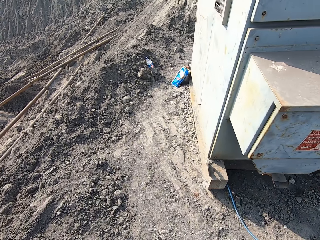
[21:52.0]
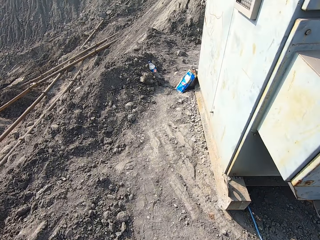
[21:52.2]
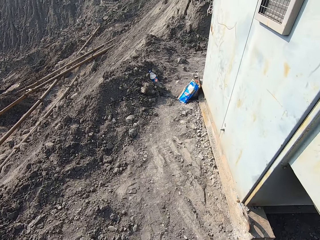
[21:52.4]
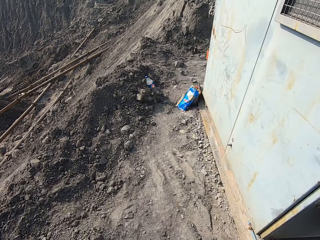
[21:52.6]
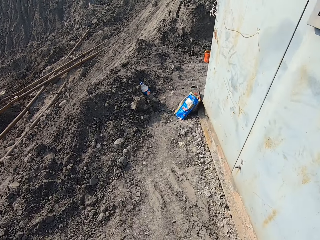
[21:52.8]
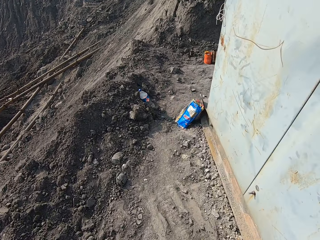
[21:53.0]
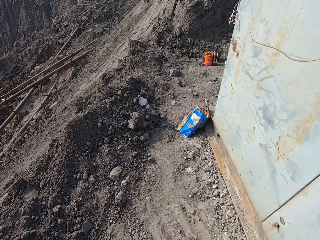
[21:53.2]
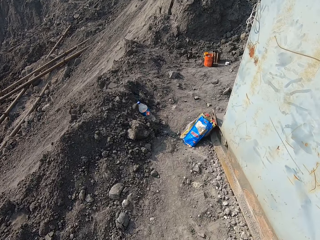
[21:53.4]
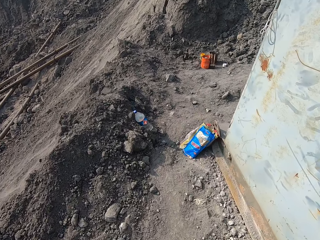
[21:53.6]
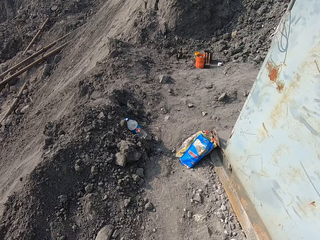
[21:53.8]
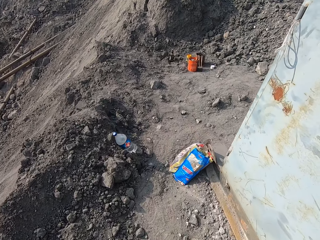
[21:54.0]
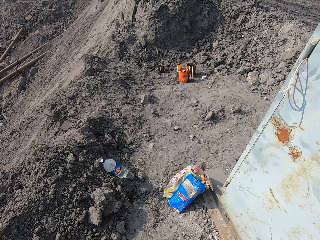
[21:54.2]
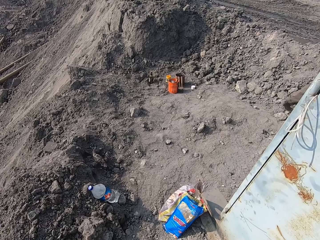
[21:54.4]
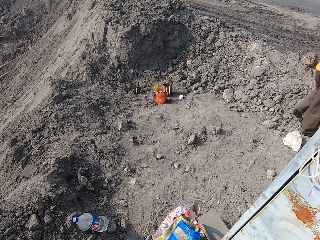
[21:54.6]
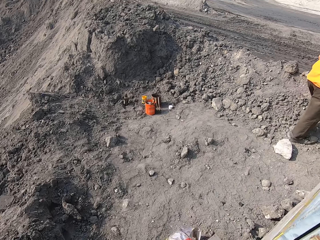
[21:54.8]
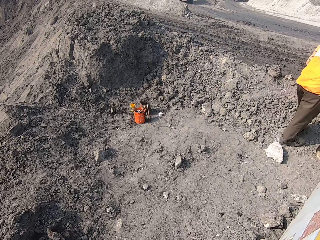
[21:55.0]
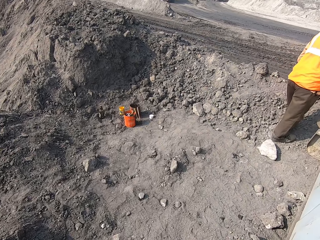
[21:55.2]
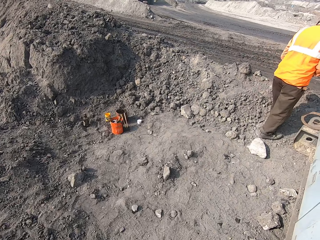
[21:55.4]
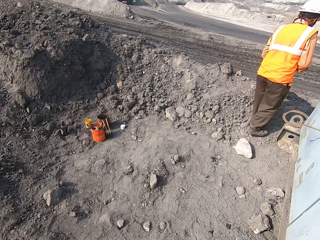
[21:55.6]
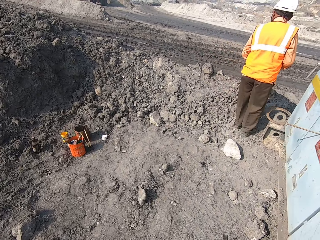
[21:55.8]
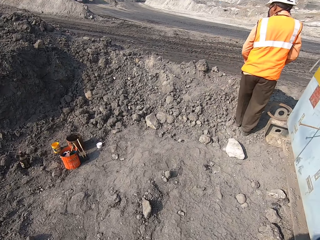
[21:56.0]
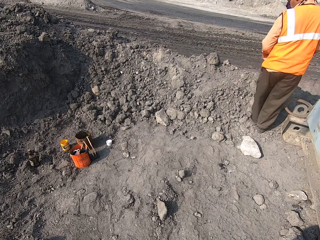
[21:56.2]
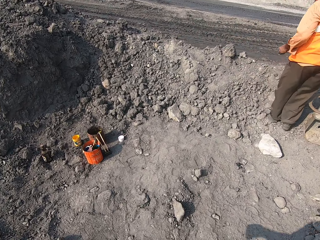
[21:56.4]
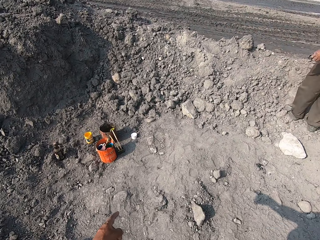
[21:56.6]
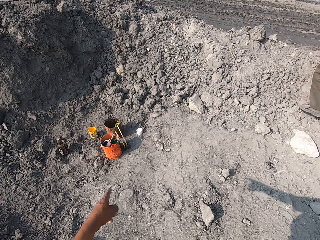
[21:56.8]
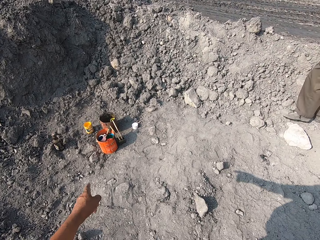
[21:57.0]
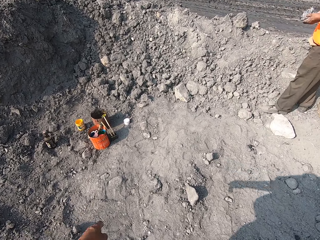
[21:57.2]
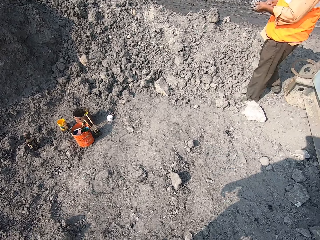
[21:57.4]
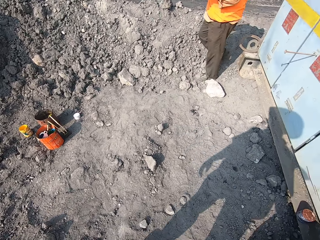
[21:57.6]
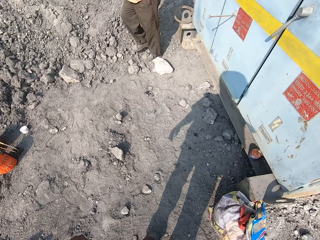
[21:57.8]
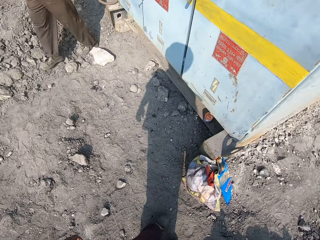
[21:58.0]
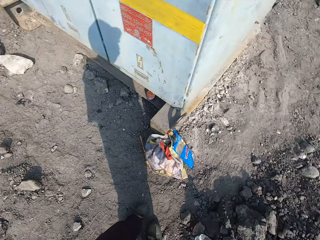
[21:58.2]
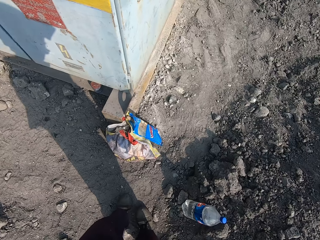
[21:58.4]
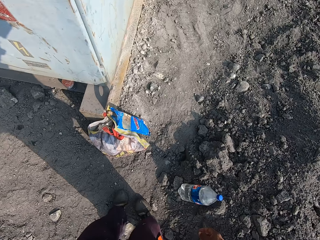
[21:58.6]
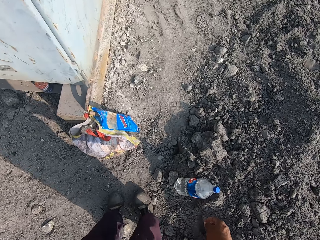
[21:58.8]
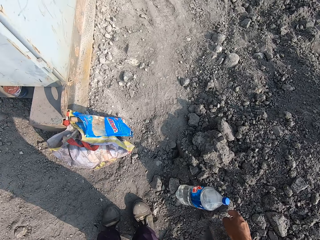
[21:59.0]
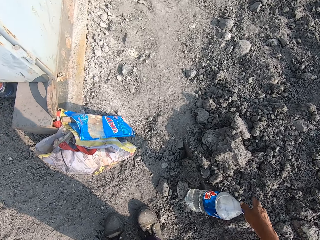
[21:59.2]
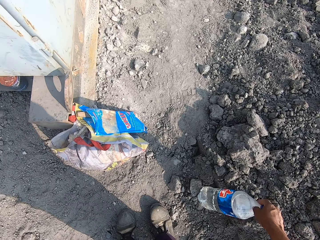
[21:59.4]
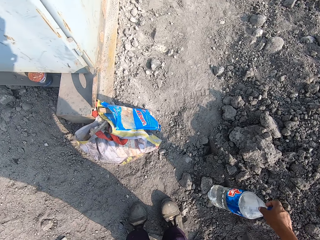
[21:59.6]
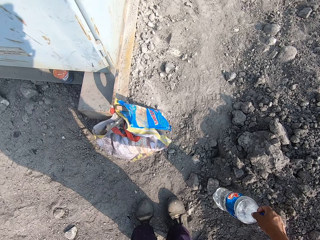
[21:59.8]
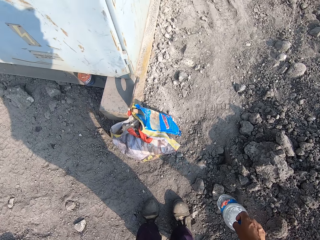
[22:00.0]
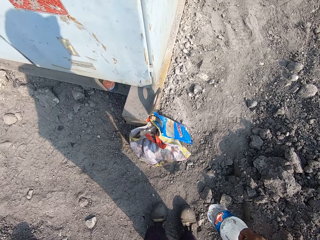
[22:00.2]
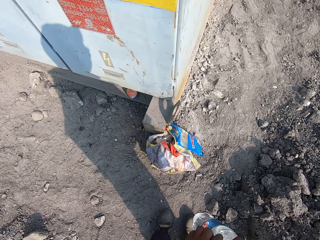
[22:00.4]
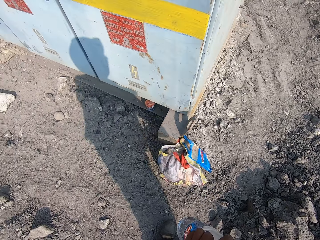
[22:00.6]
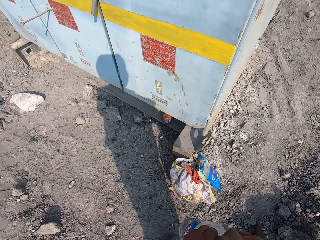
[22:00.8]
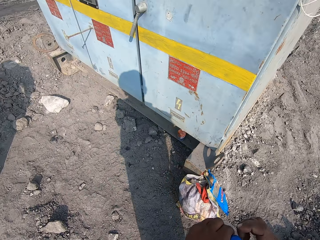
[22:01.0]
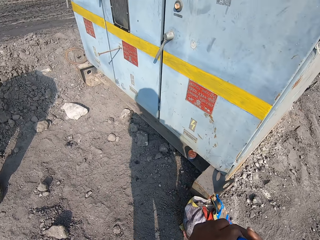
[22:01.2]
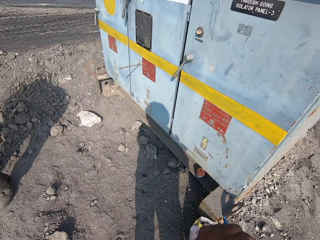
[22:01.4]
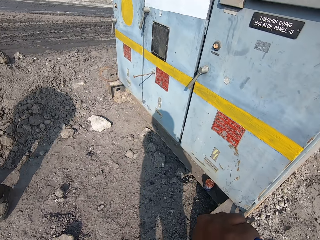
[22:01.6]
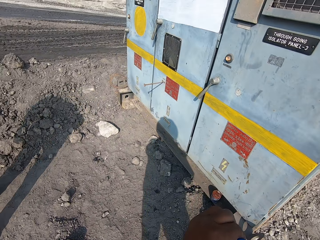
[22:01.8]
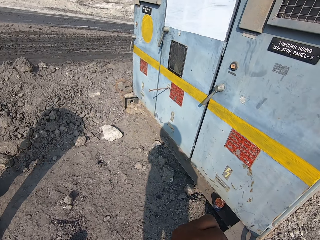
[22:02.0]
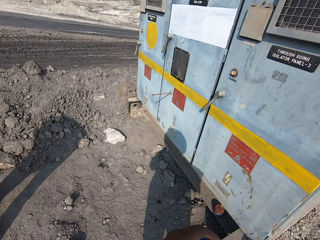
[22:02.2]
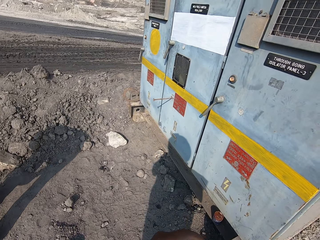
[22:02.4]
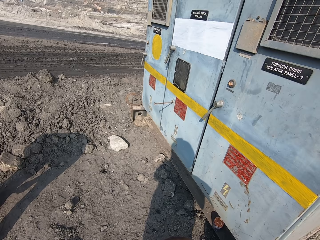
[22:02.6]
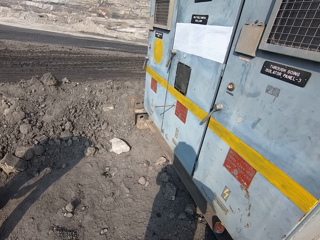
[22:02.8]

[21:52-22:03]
The camera wearer talks to a man. They pick up a water bottle with the right hand.

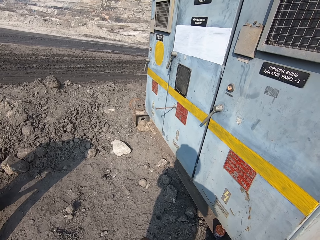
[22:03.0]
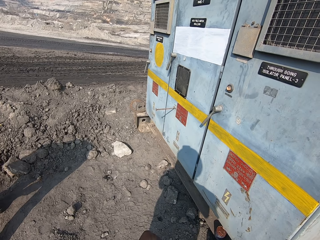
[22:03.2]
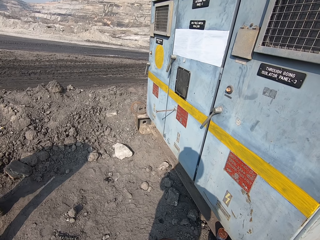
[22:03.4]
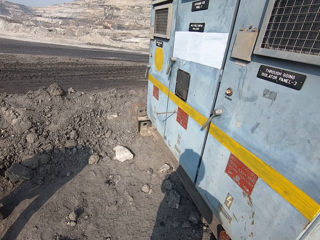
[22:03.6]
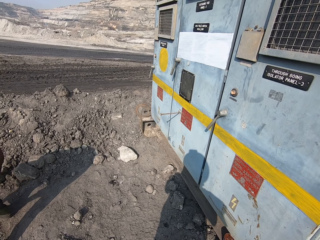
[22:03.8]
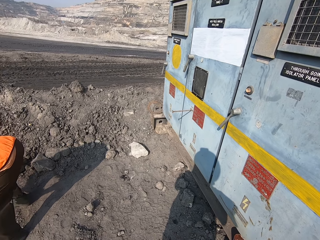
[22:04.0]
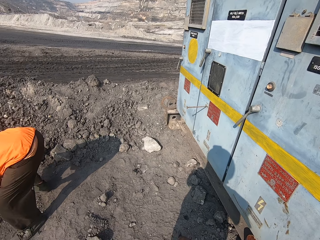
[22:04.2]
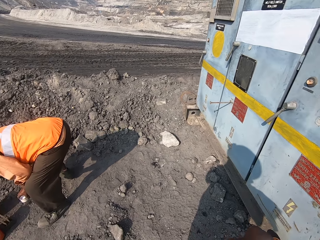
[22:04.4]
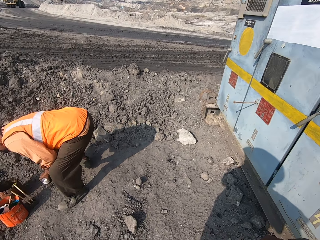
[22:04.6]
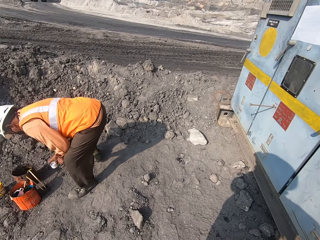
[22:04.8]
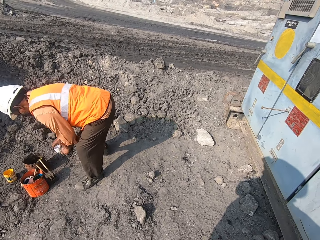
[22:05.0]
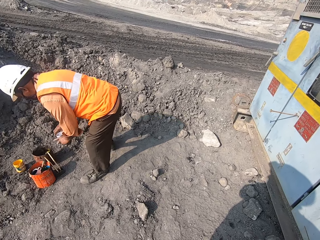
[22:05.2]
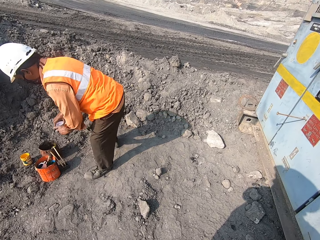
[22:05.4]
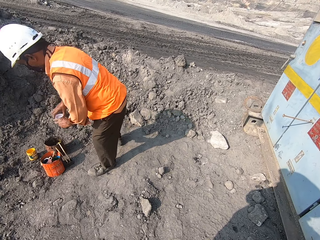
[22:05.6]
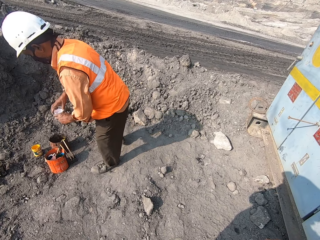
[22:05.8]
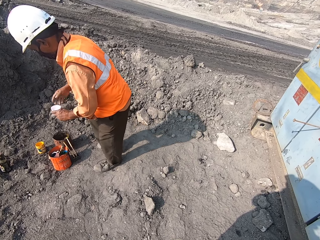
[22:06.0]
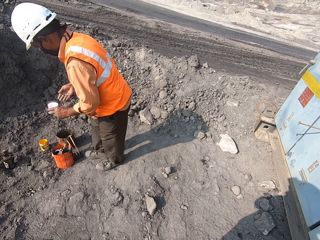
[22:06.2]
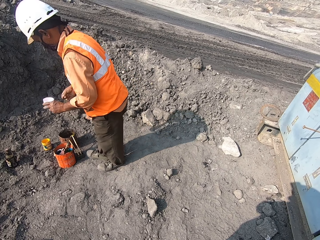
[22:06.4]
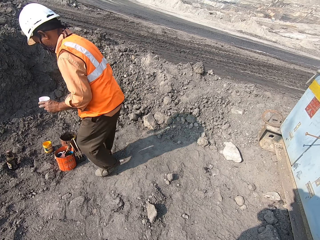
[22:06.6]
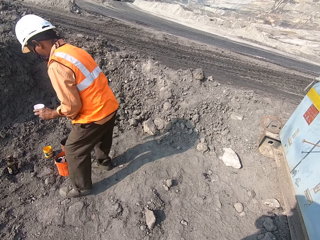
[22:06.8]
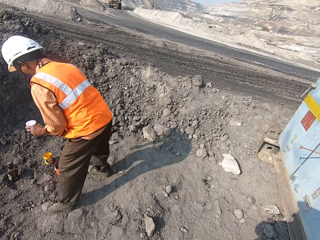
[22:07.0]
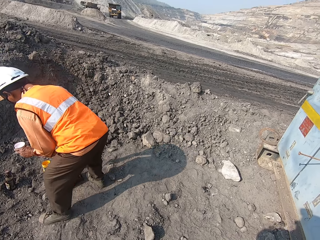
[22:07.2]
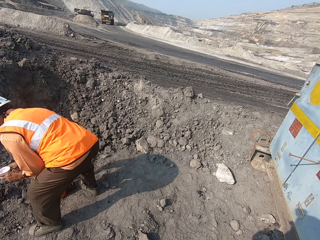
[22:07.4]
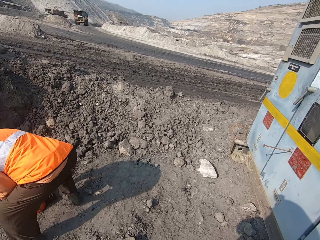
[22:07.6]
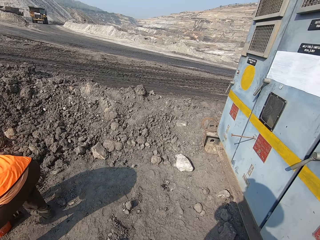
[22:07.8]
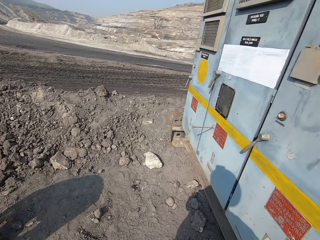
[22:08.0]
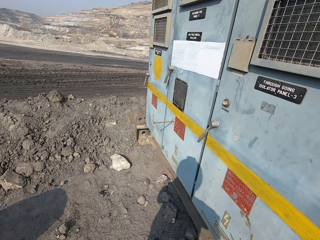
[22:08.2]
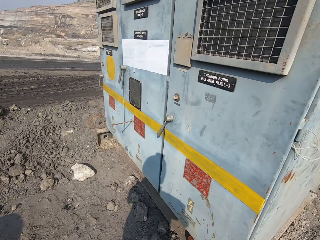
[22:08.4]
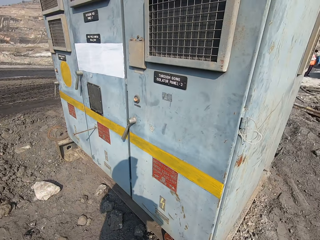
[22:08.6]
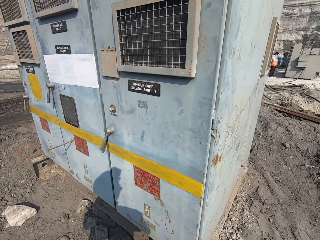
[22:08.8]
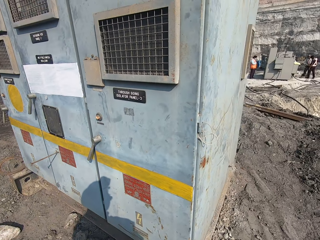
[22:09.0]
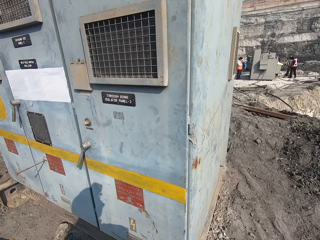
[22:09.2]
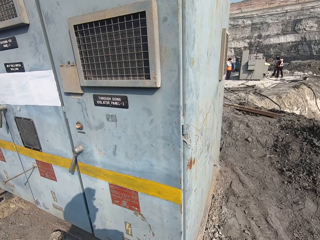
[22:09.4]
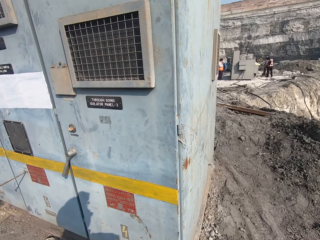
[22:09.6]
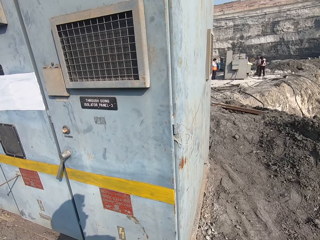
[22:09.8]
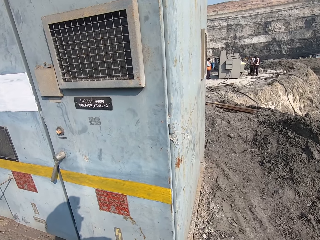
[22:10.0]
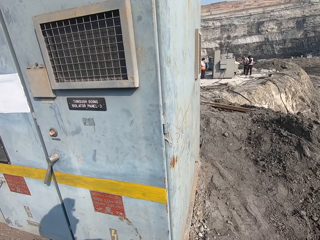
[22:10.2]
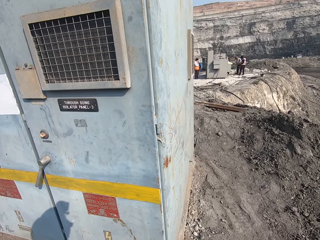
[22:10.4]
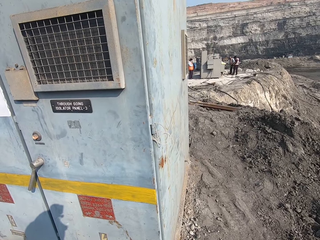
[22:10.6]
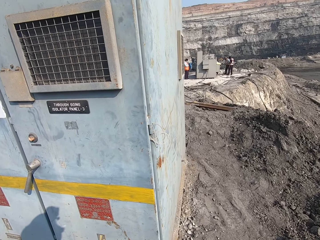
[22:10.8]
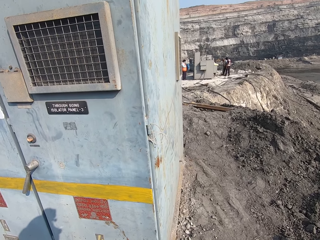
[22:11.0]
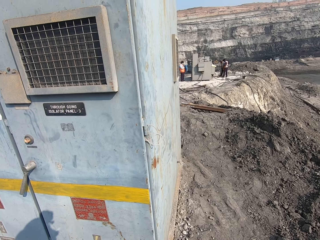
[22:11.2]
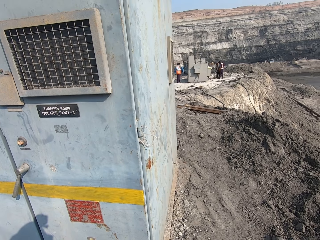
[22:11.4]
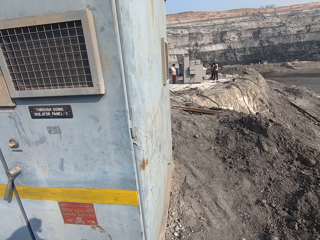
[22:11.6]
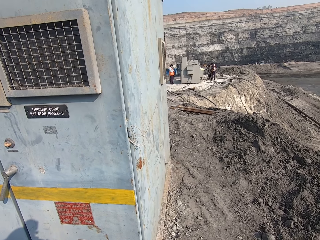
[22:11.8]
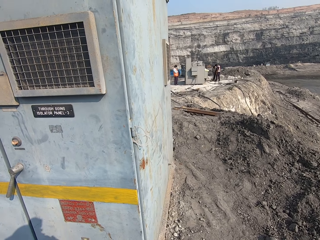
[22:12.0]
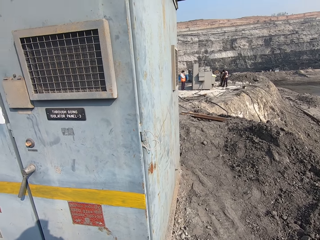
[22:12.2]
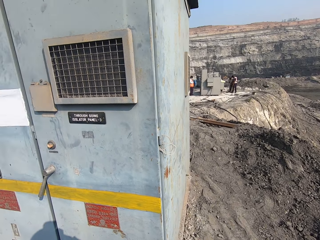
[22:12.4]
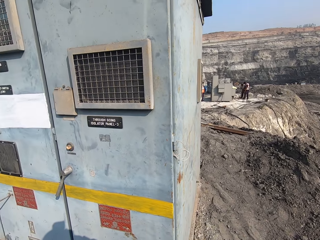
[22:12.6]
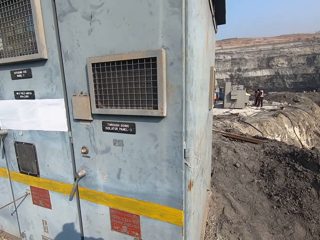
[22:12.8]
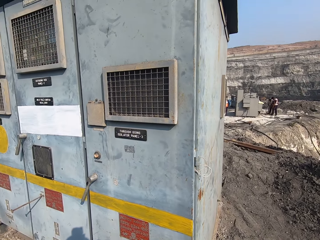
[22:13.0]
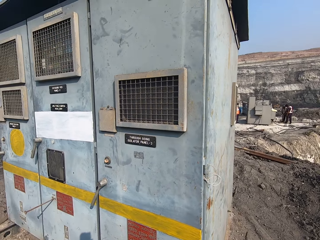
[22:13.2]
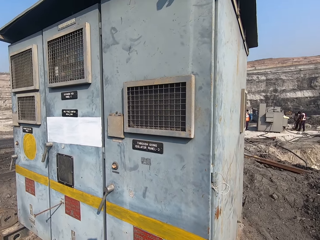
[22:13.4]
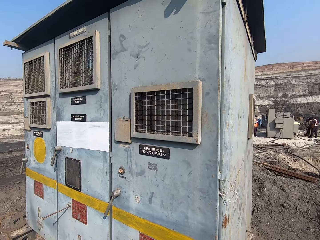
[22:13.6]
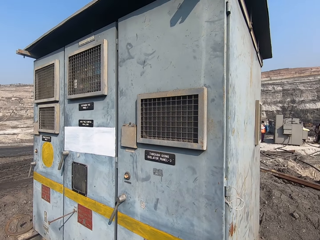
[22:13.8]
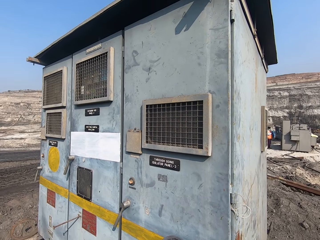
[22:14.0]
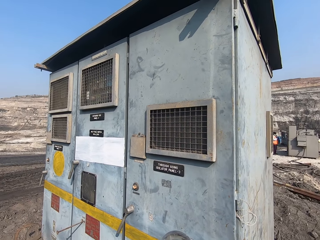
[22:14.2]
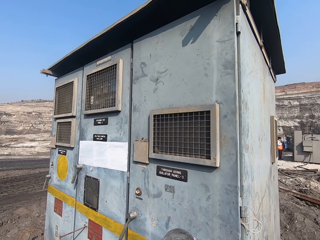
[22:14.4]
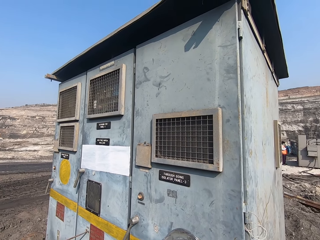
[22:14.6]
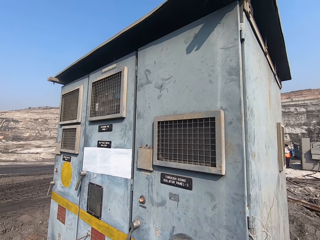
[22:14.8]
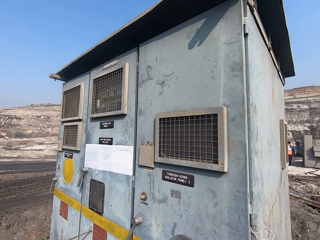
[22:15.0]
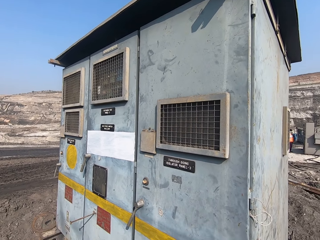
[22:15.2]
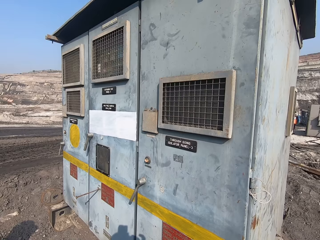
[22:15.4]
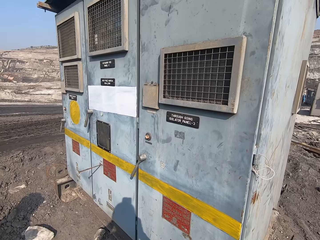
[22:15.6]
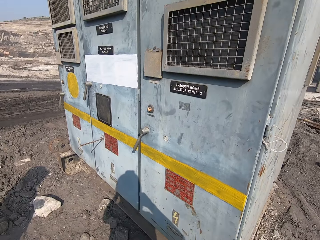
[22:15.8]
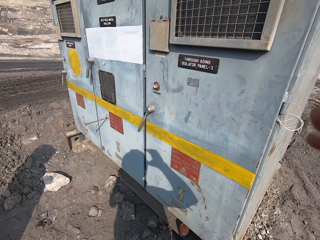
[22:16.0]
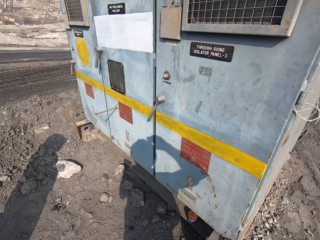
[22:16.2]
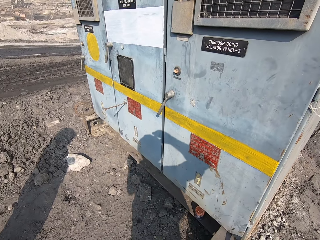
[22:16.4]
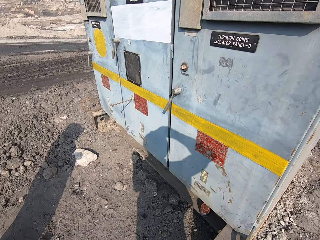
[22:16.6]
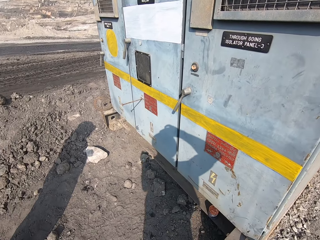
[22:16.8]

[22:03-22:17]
A man picks up a container. The camera wearer looks around.
